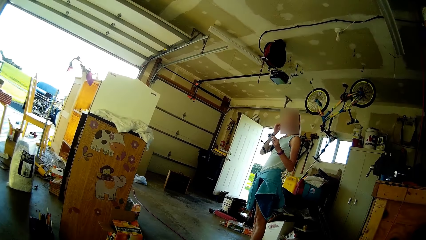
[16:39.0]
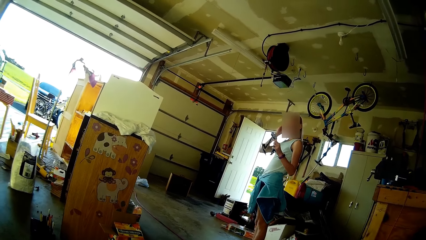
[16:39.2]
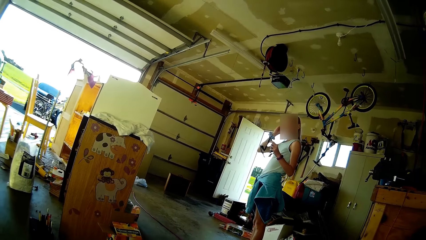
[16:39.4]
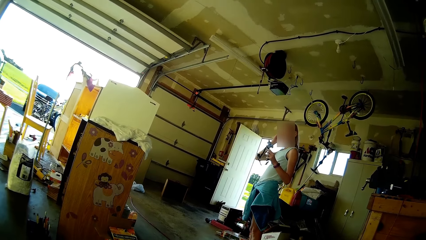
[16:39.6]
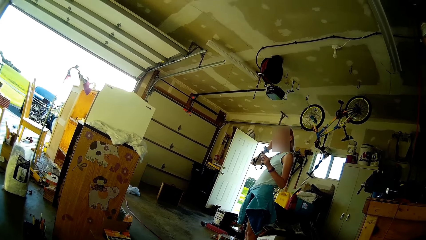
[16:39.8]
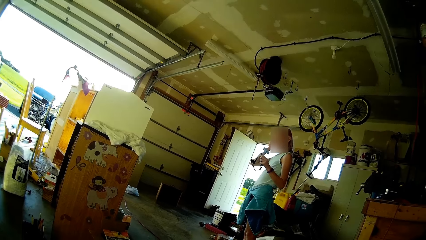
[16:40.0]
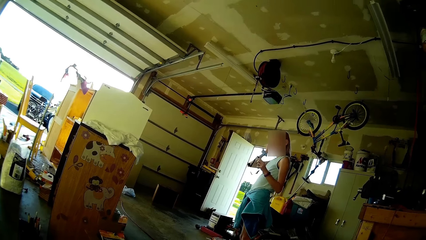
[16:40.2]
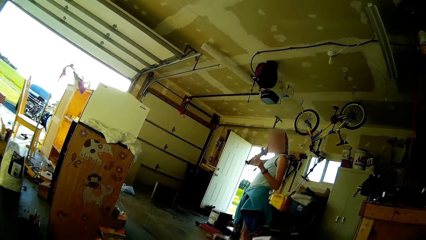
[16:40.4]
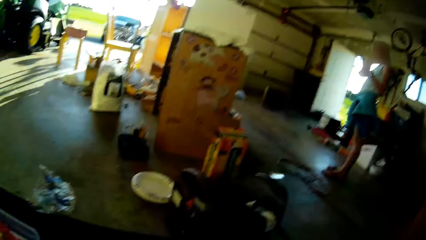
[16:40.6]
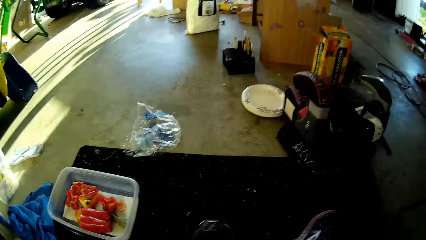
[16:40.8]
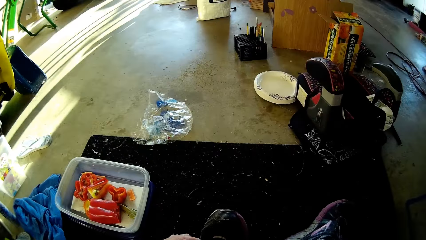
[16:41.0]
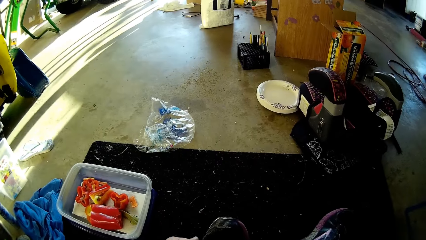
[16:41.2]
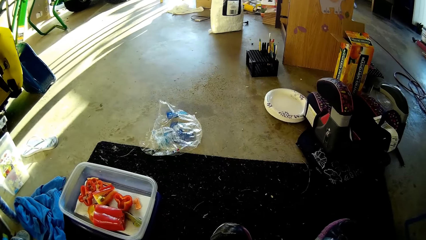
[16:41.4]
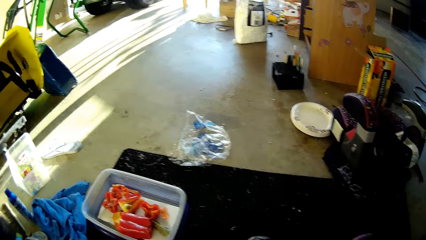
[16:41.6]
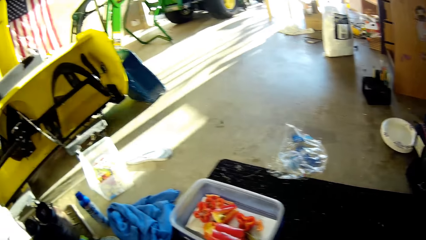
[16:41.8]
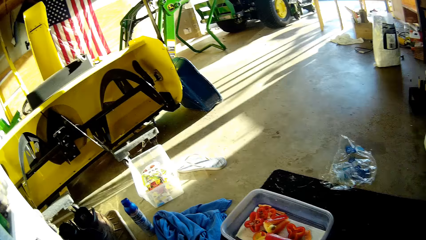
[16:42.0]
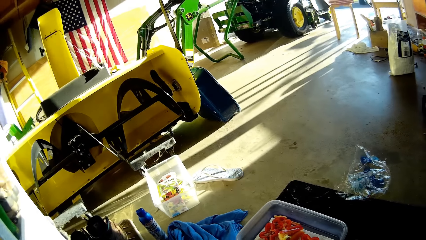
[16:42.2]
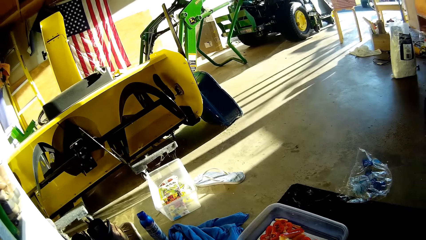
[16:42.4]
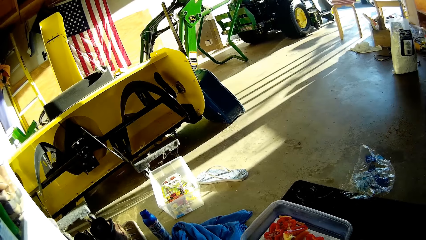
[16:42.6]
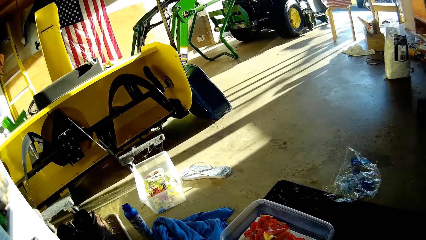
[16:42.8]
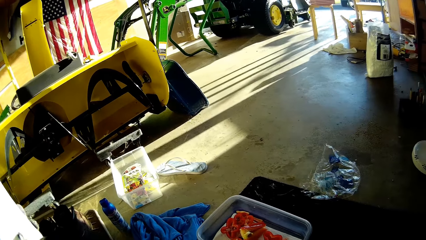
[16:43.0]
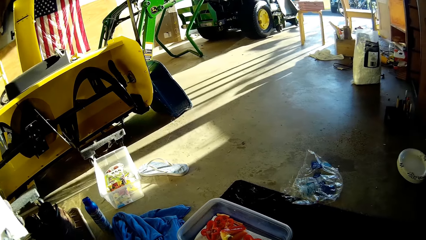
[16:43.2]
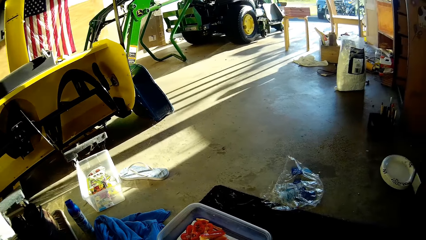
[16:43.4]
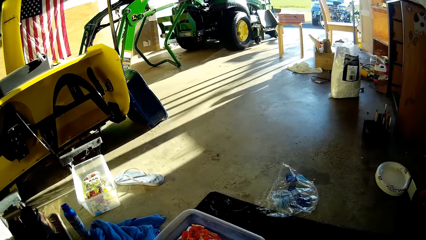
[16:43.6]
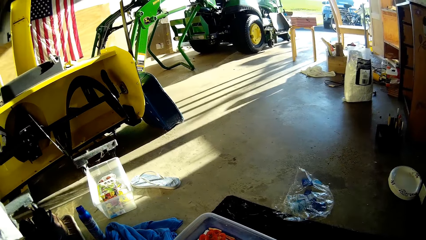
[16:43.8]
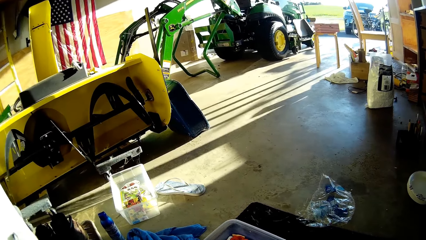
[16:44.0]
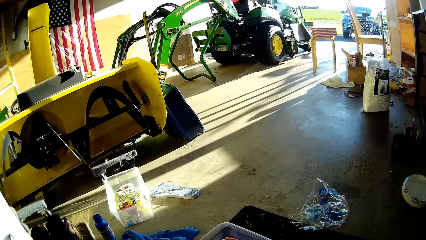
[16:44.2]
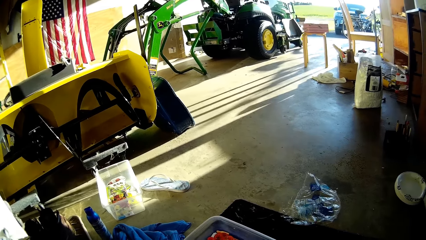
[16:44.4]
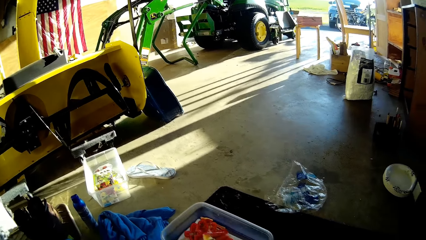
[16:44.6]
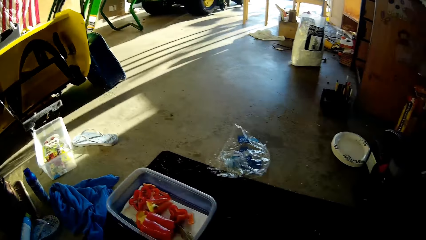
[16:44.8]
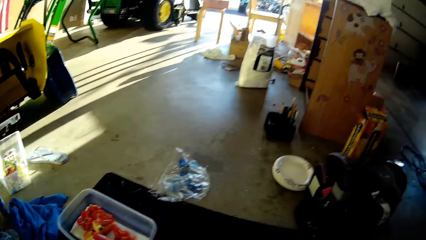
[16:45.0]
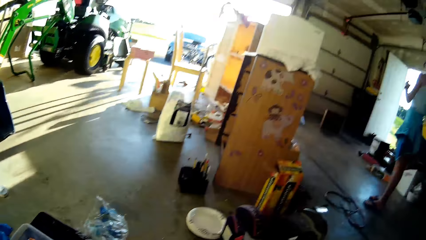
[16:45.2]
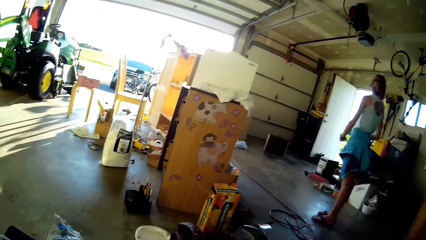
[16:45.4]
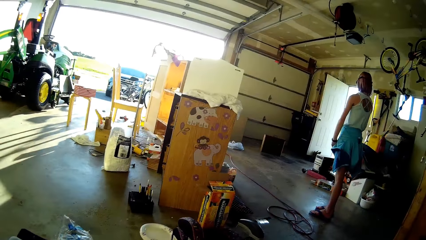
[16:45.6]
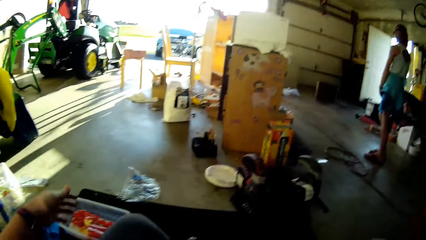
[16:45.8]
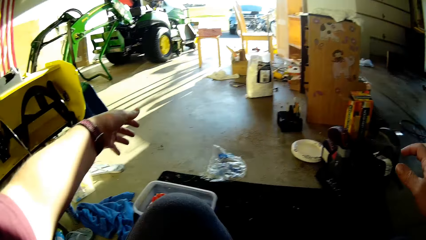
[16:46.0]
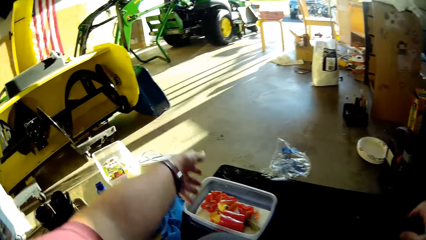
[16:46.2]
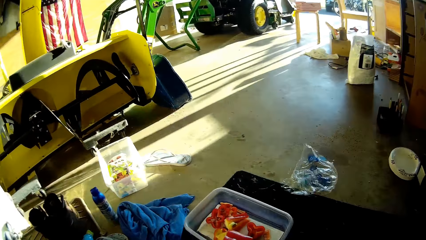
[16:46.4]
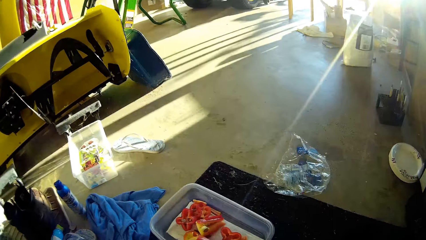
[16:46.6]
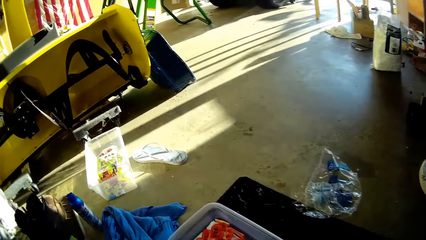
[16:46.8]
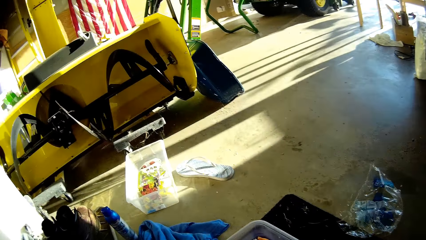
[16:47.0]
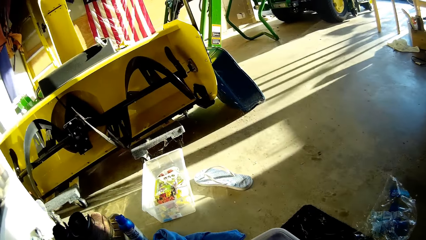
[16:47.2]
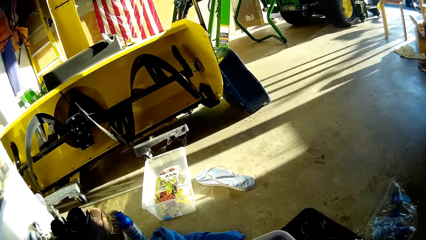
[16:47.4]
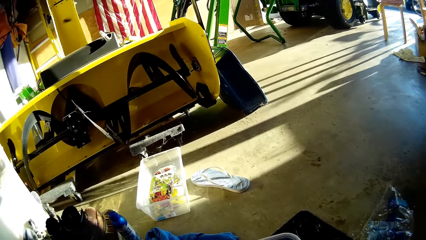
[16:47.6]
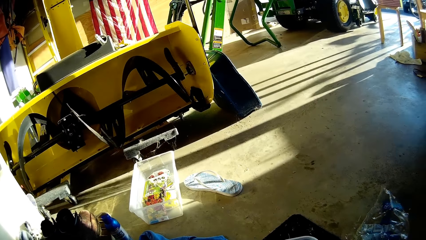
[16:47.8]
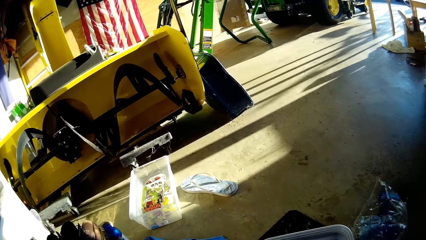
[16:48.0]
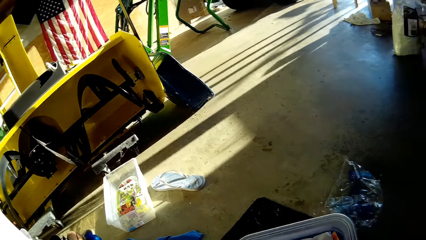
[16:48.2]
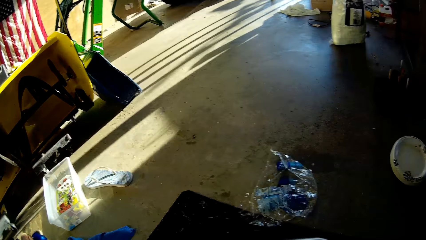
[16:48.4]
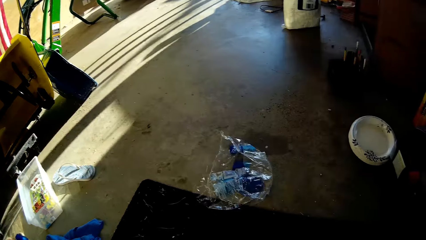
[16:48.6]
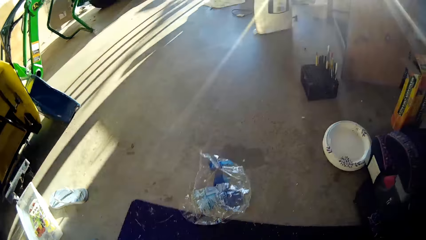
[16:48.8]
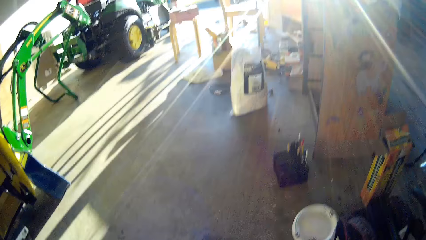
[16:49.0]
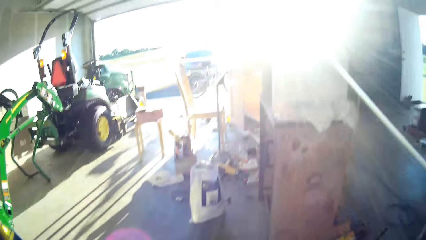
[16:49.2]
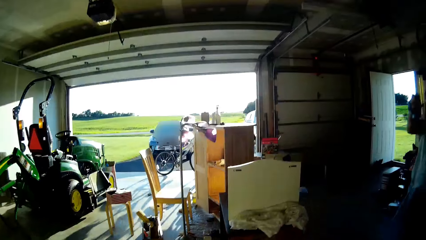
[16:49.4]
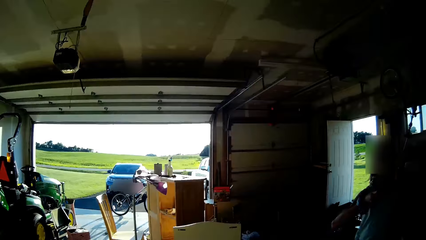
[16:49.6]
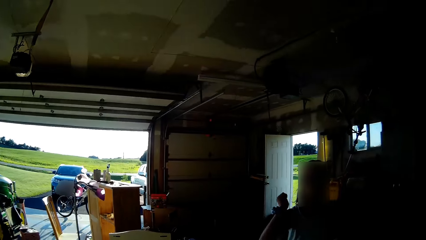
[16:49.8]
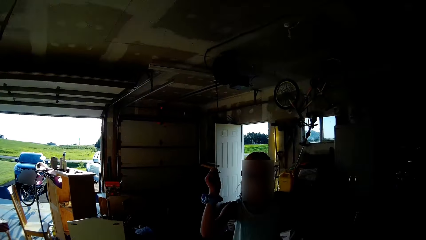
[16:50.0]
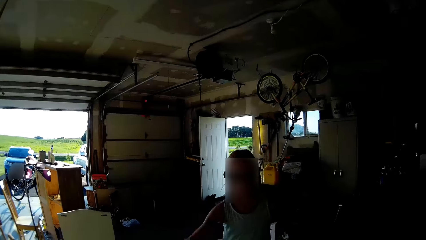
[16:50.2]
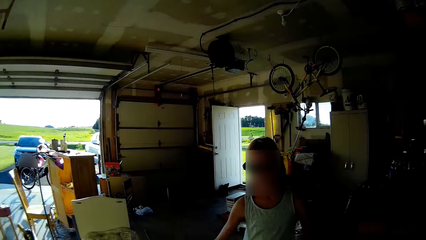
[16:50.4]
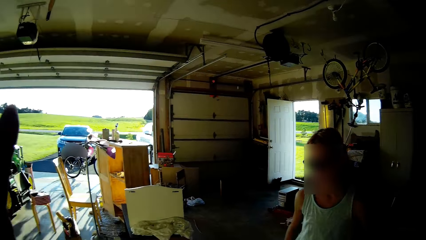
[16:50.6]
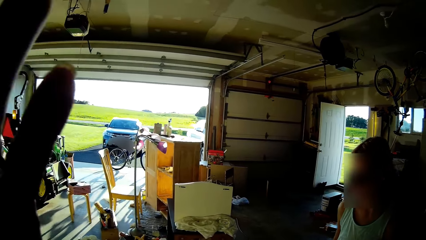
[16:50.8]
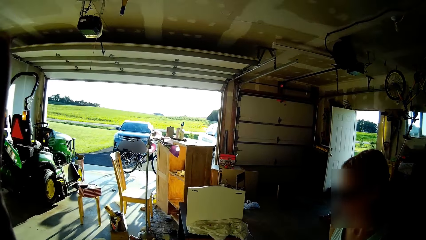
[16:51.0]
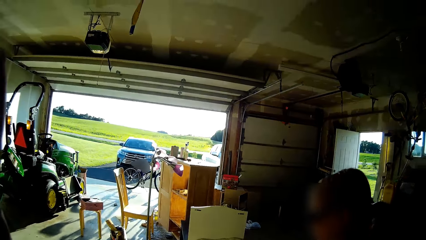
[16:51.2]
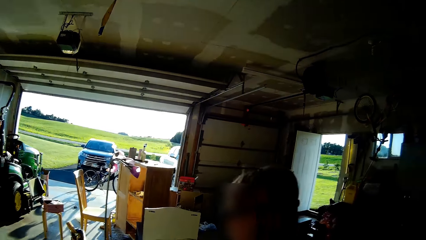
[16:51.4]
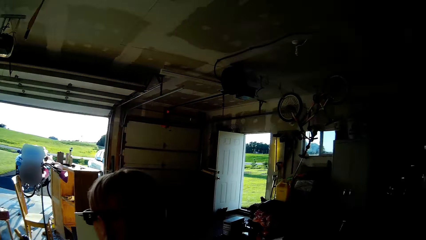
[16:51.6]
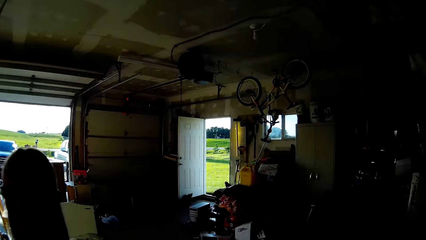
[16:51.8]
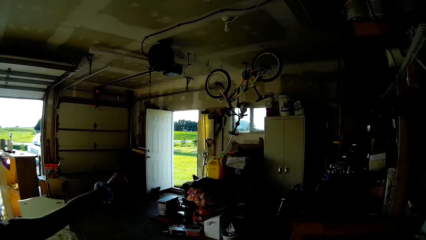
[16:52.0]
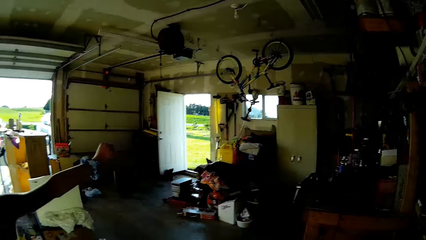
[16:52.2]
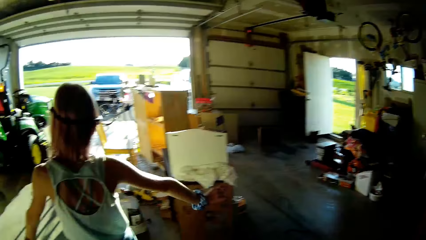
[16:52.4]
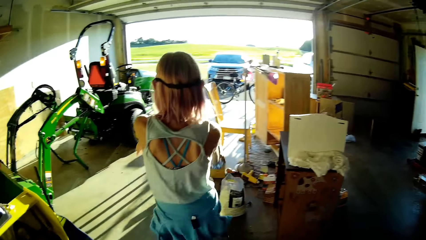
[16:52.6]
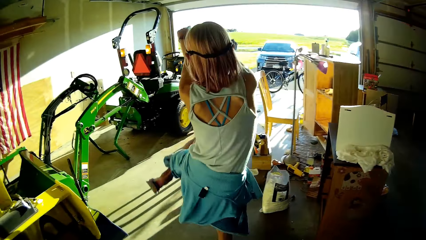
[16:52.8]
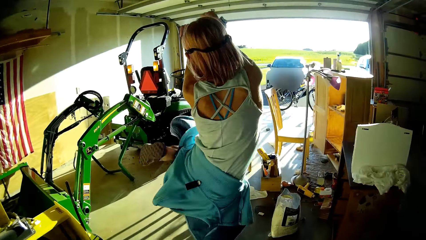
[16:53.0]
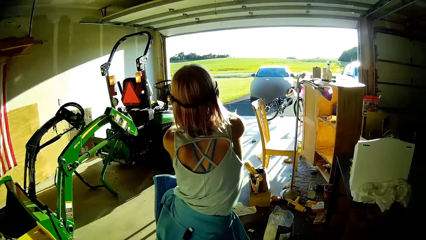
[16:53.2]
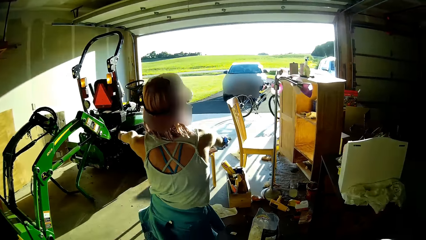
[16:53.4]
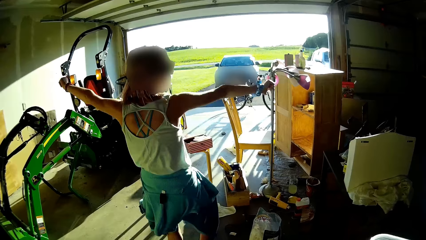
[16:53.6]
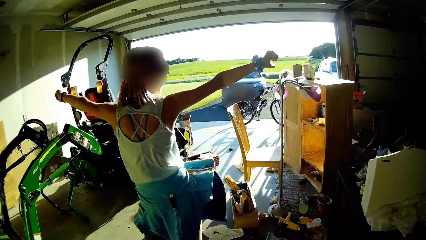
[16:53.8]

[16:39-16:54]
A person looks around. The camera wearer picks up the food container. They stand up. The person moves her hands and walks around. The camera wearer adjusts the camera. The person points towards the door and dances in the room.
